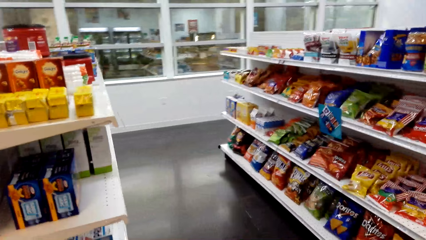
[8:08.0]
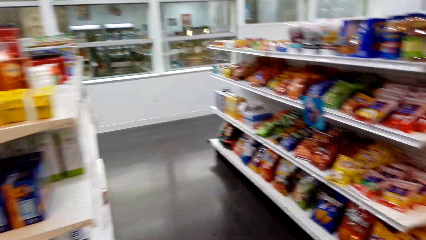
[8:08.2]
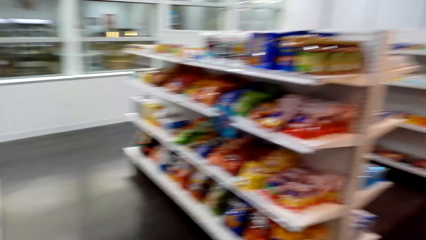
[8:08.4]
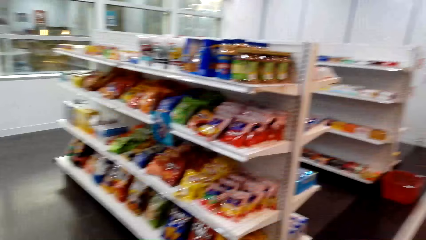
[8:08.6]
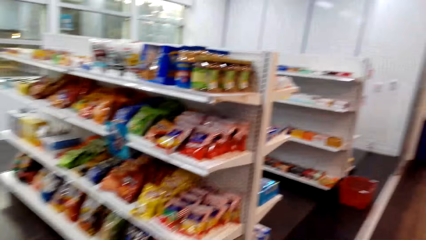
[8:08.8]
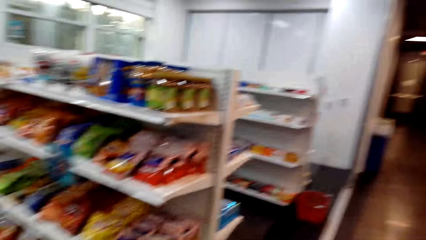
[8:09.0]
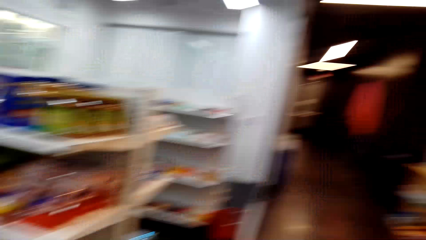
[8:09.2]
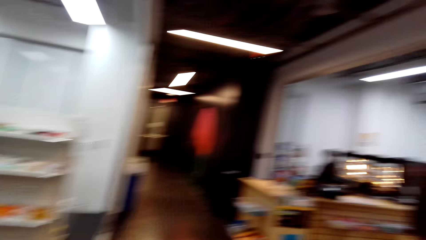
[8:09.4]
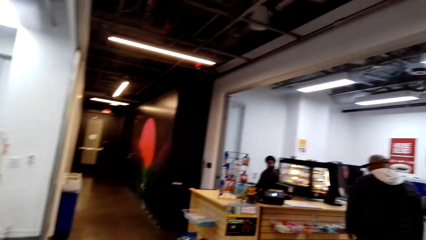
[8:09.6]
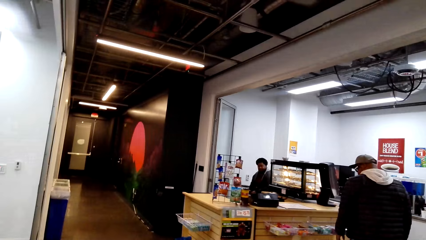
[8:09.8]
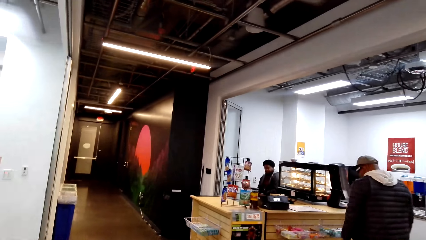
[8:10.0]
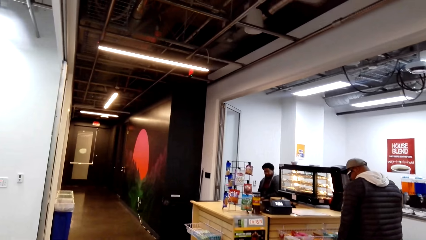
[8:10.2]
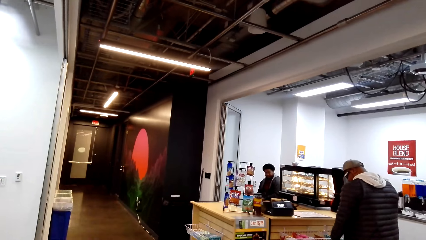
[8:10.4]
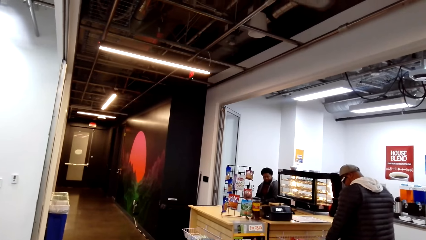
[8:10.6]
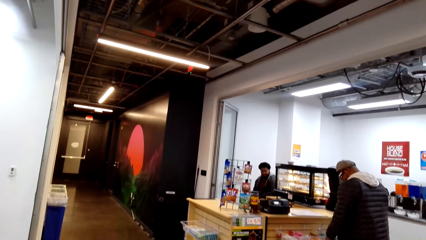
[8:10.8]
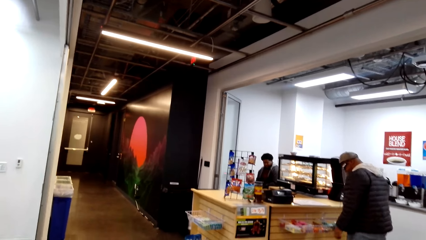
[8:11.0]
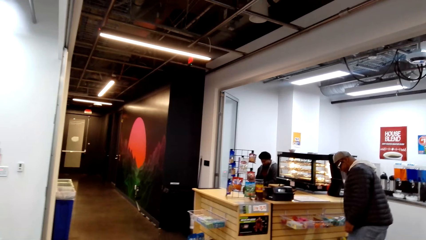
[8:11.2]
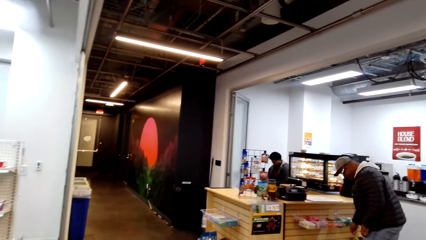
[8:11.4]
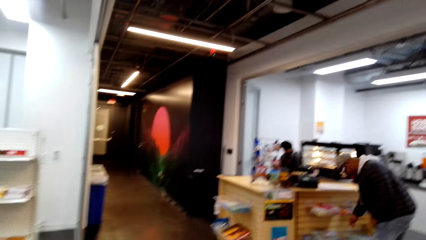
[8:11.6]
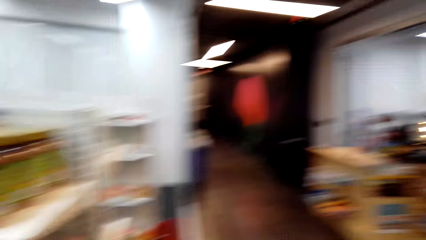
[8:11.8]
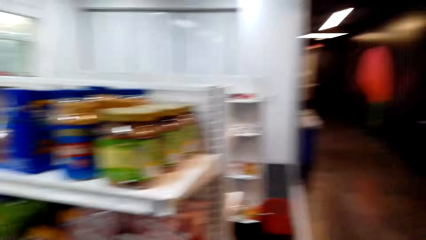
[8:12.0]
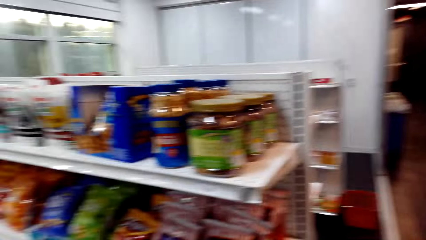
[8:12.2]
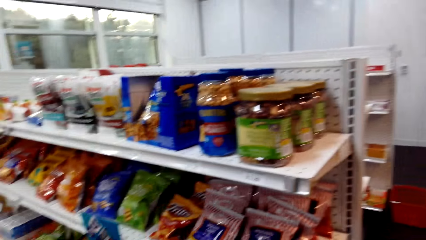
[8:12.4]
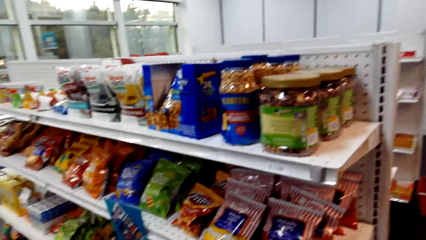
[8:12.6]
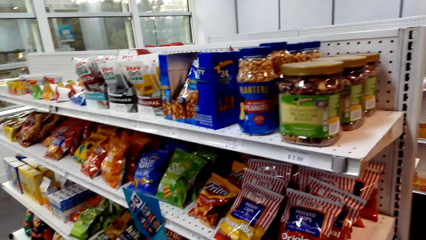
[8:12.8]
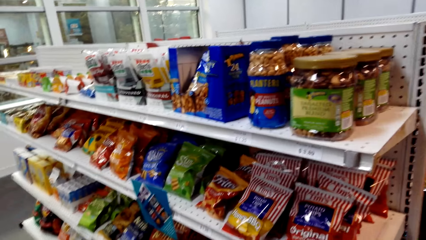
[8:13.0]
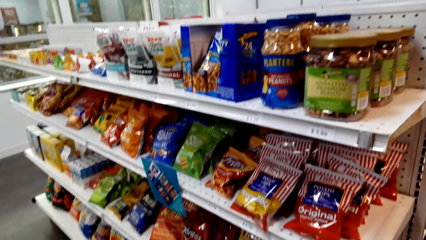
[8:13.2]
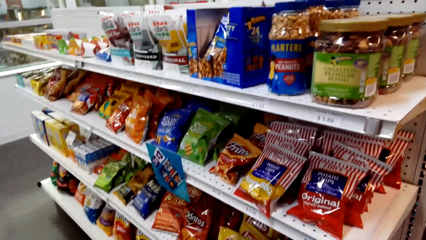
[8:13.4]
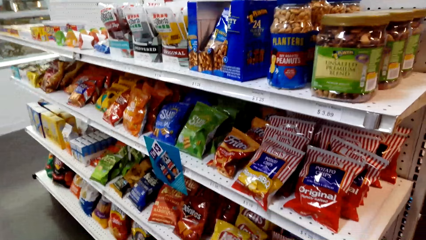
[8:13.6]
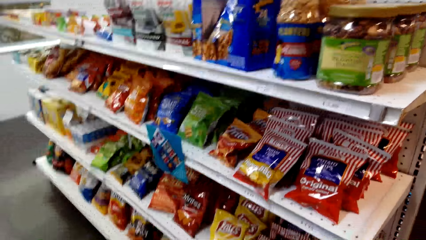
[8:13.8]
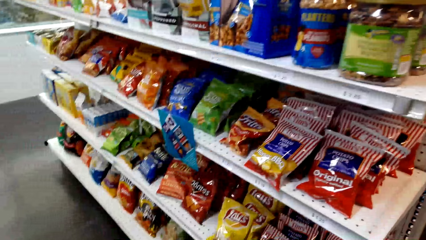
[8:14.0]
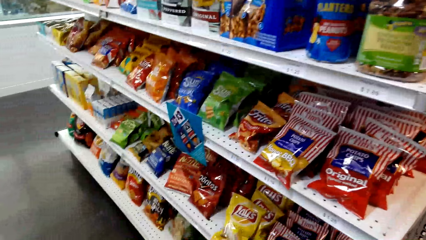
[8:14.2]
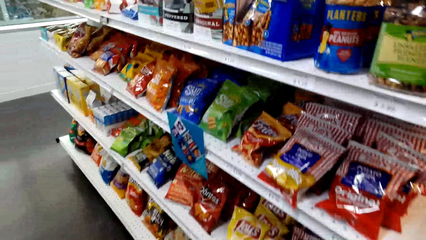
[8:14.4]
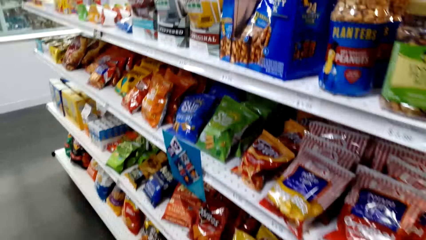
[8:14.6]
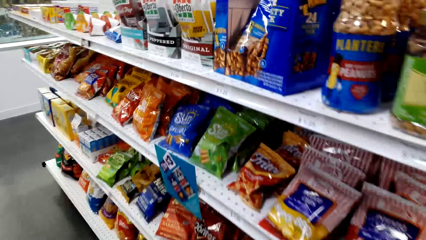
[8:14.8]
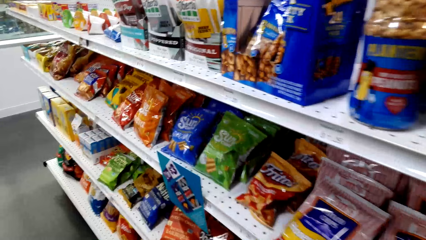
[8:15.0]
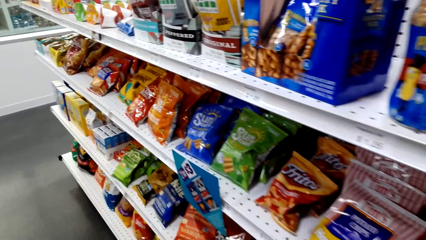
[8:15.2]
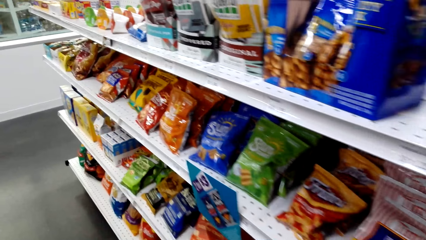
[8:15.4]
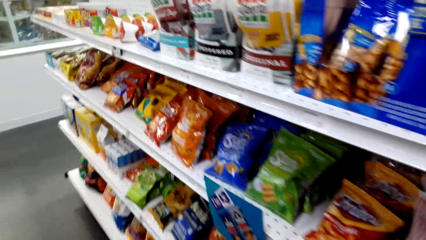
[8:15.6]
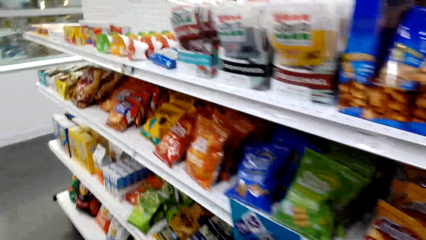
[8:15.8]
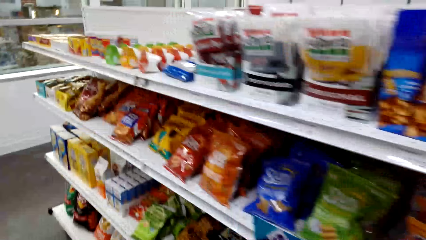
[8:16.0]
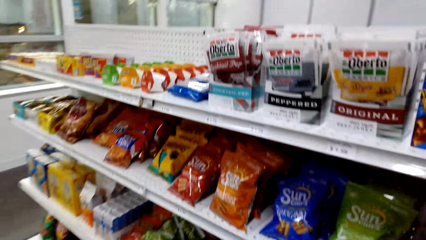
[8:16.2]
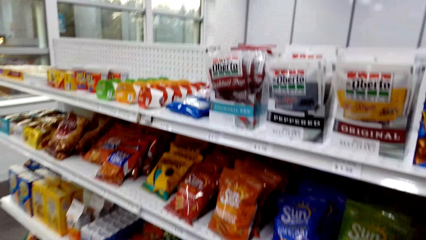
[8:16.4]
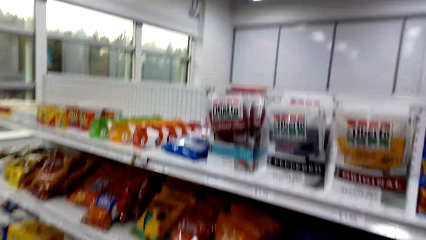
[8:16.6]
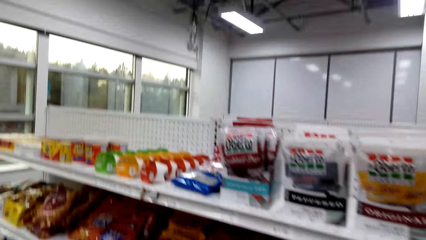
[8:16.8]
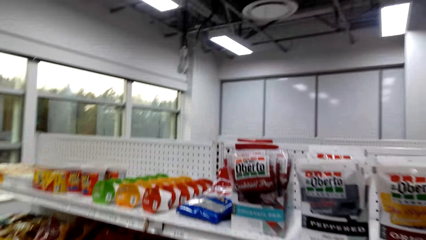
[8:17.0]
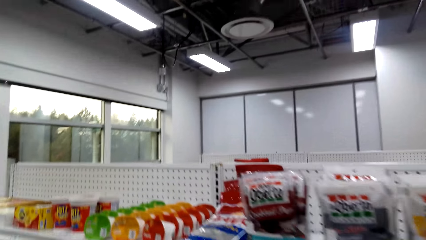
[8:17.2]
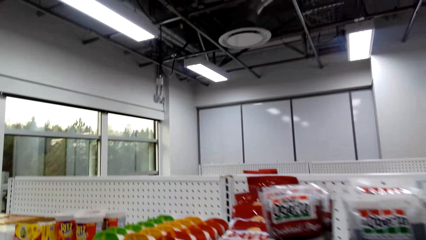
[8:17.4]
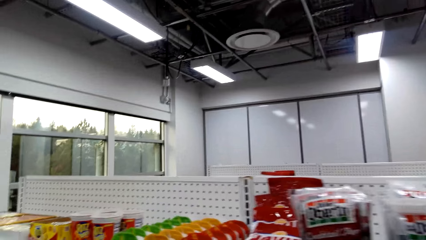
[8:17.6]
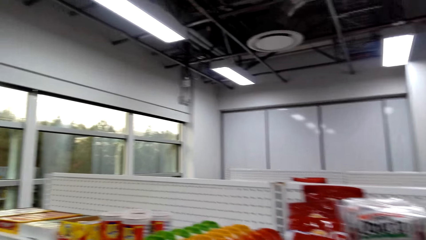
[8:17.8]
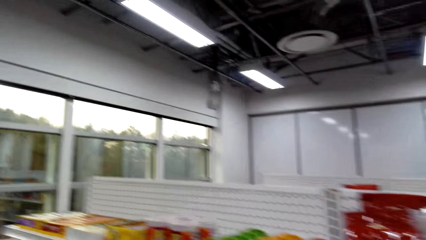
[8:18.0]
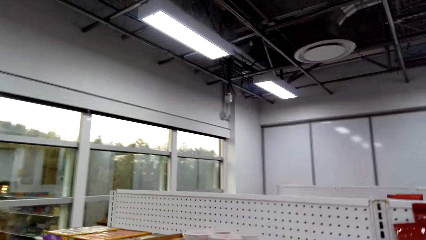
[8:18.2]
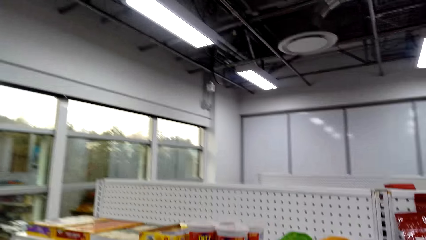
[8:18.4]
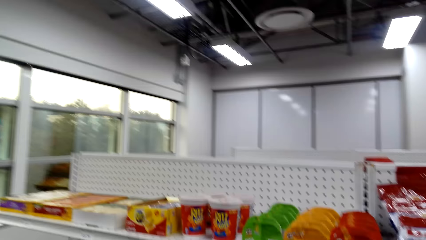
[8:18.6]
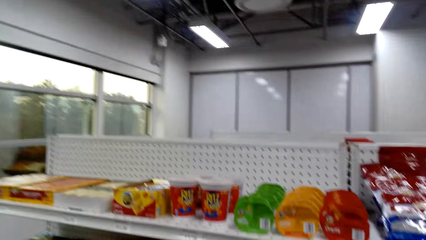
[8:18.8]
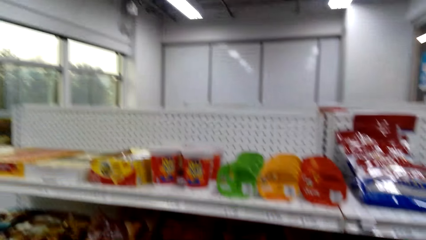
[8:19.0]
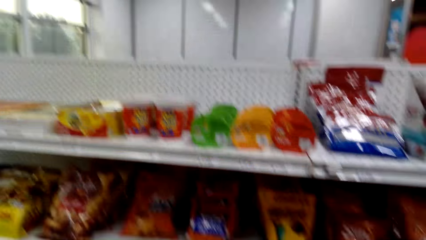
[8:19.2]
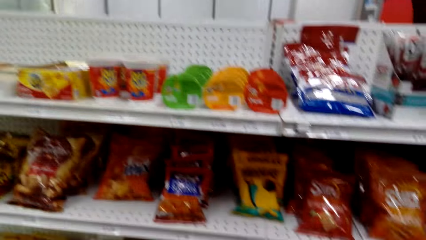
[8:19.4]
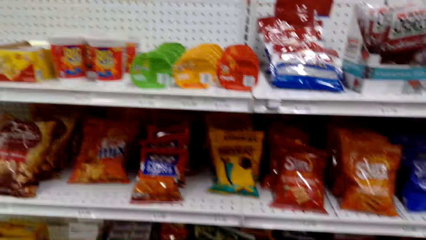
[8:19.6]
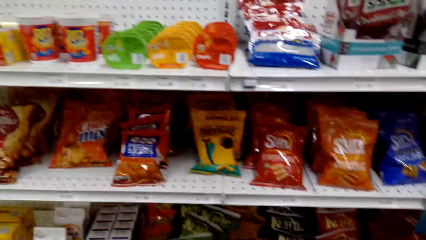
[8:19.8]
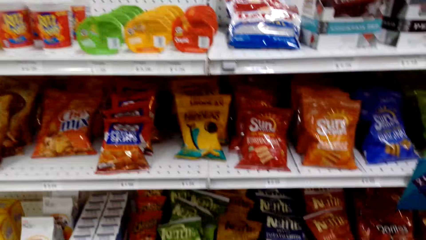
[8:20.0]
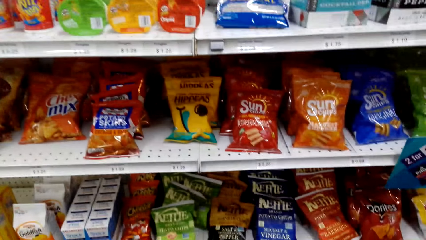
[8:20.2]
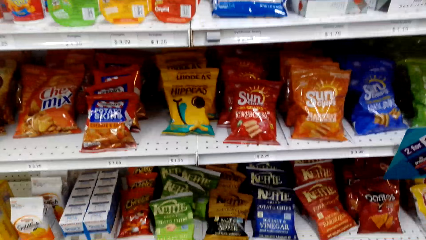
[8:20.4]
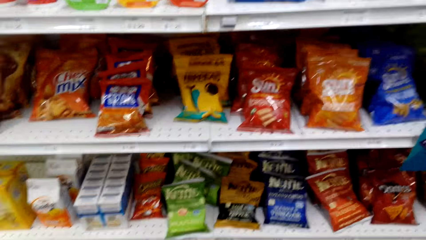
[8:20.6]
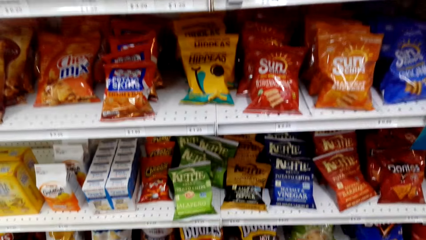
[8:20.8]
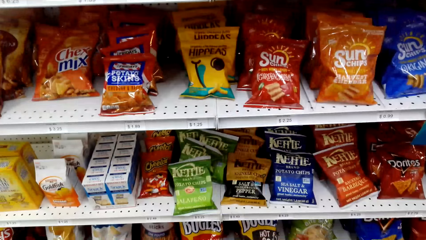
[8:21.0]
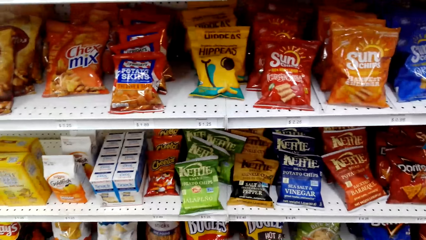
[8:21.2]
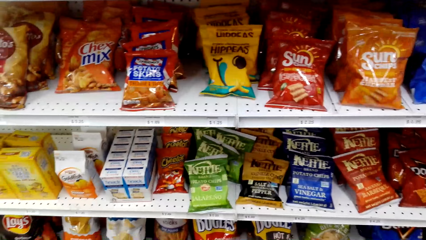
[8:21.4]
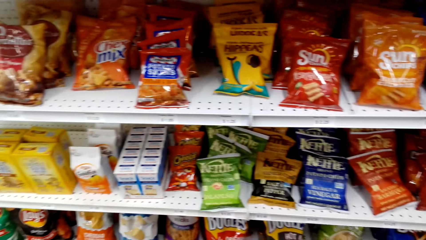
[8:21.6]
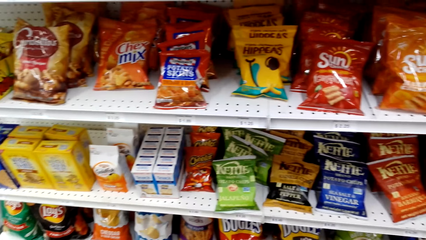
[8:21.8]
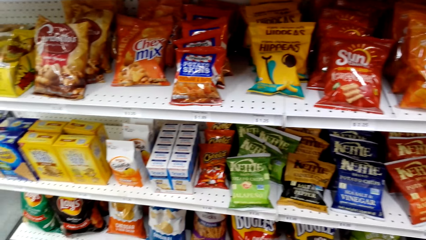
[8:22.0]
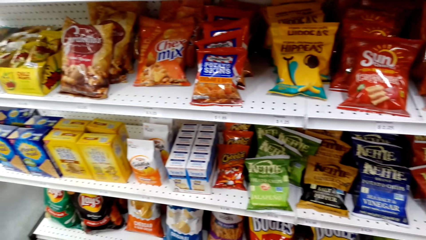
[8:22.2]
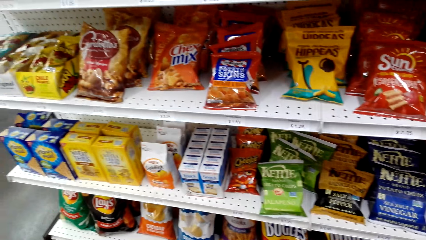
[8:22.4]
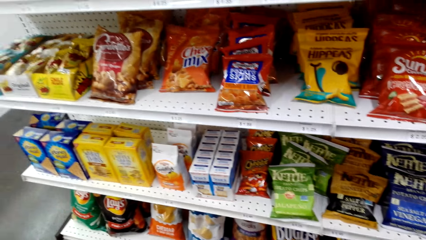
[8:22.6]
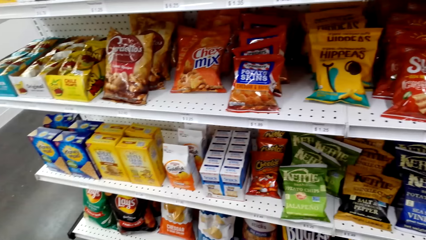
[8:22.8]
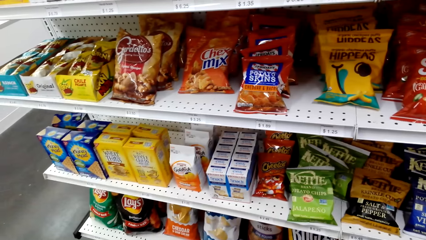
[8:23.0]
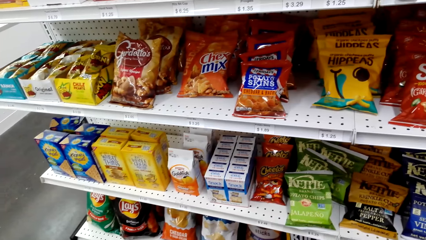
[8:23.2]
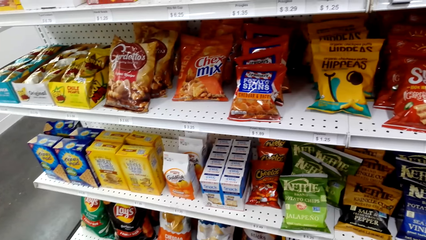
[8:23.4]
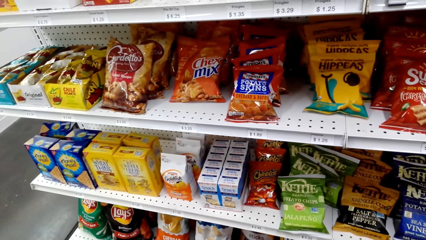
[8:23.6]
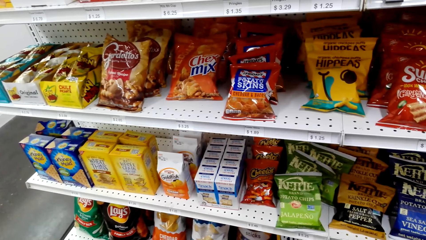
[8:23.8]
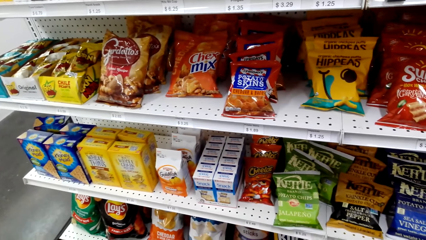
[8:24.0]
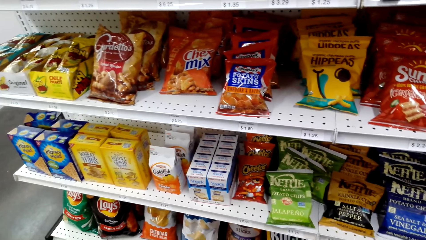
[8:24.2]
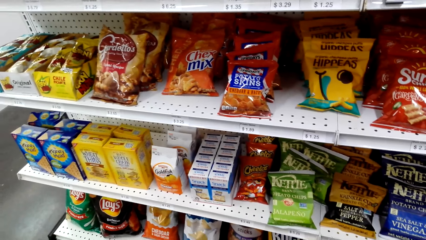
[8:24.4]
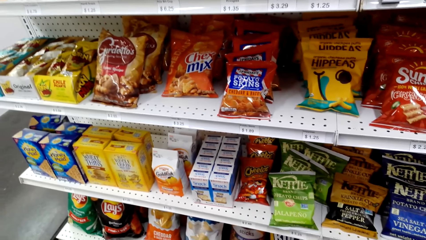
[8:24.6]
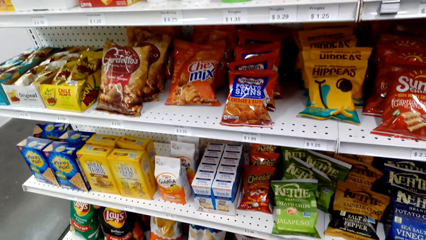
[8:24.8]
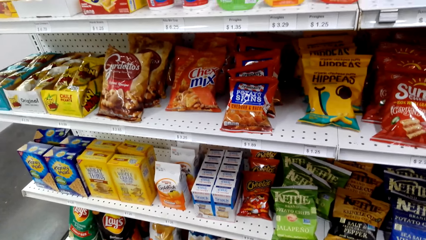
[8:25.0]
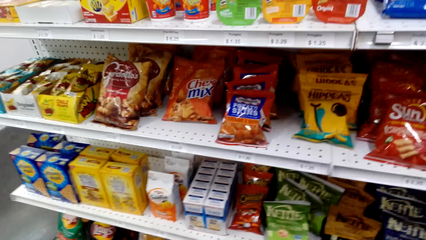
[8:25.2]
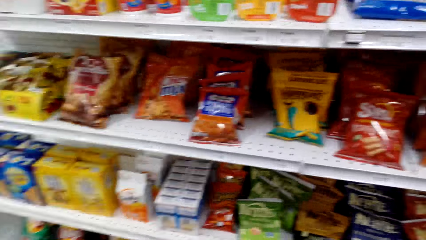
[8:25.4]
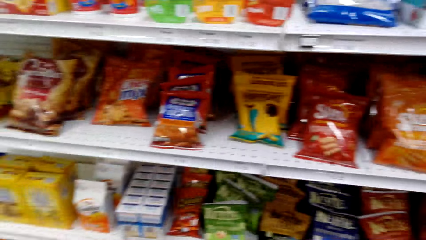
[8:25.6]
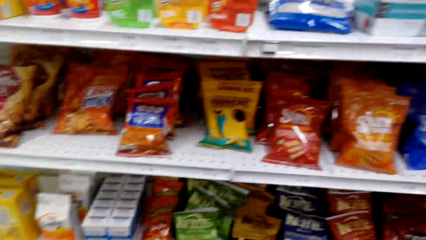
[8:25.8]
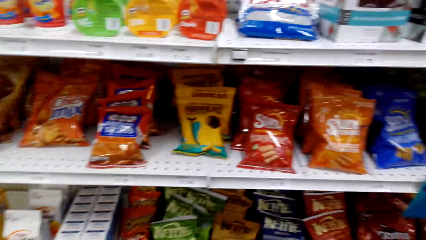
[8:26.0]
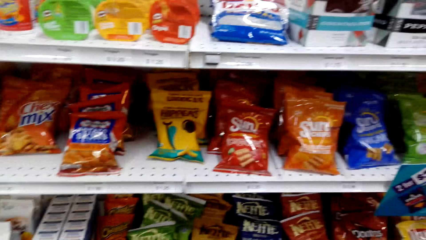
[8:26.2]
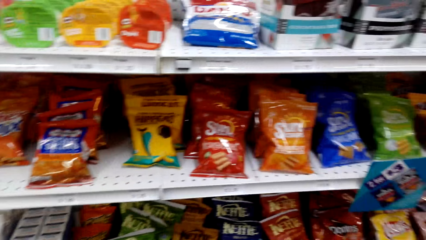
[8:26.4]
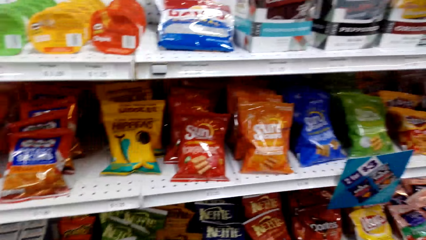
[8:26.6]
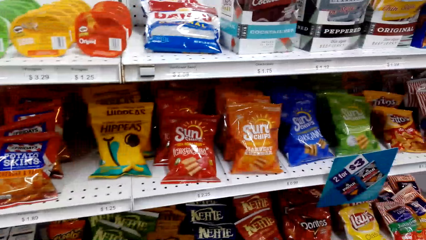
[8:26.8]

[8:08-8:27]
The camera wearer walks around. They talk to a man. They move around and look around.
